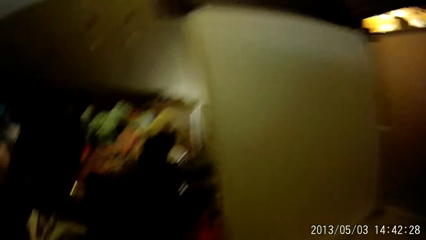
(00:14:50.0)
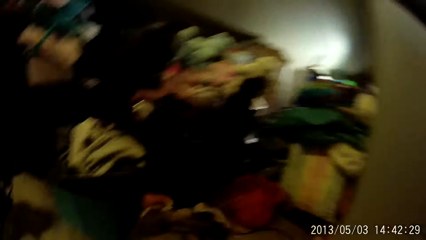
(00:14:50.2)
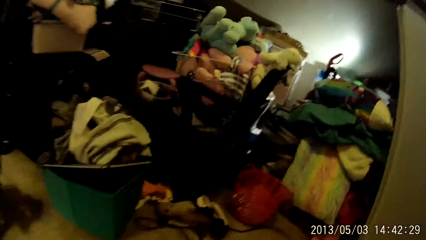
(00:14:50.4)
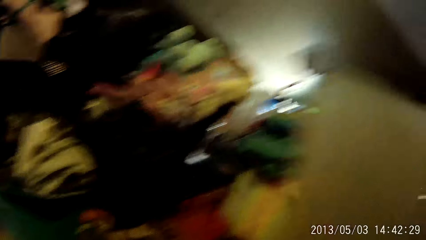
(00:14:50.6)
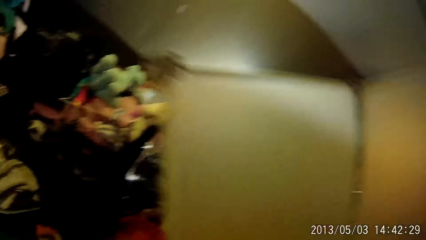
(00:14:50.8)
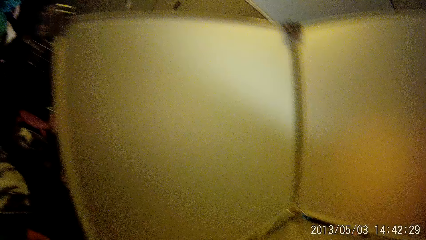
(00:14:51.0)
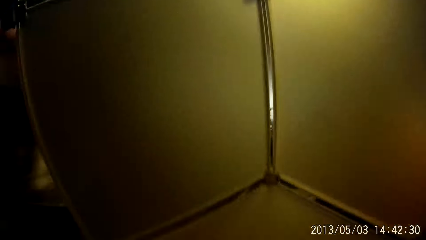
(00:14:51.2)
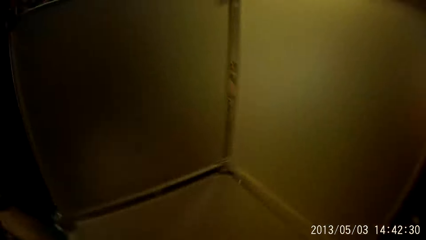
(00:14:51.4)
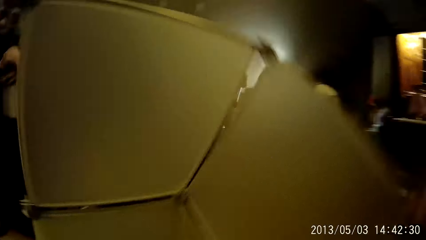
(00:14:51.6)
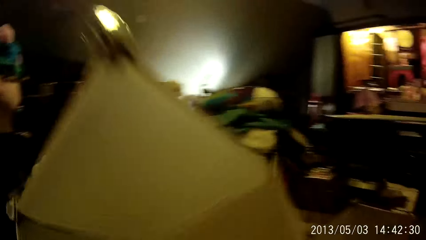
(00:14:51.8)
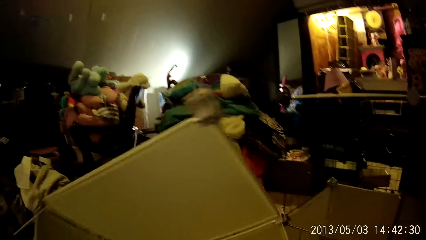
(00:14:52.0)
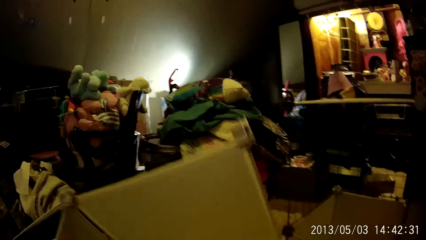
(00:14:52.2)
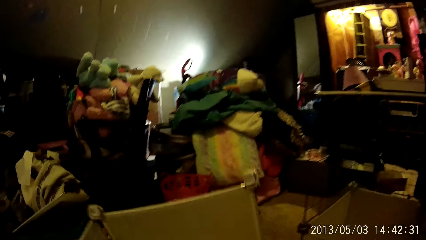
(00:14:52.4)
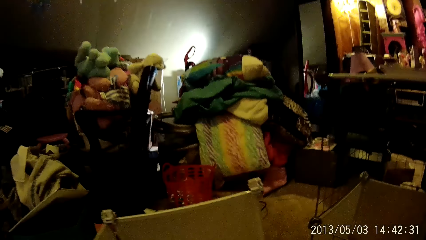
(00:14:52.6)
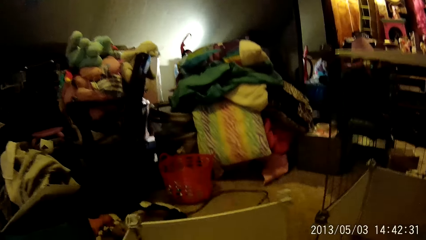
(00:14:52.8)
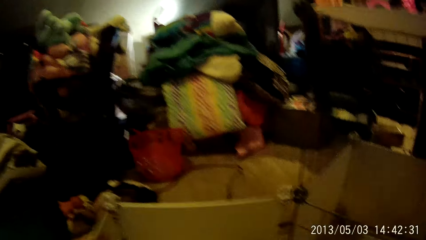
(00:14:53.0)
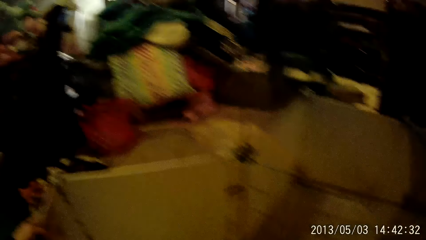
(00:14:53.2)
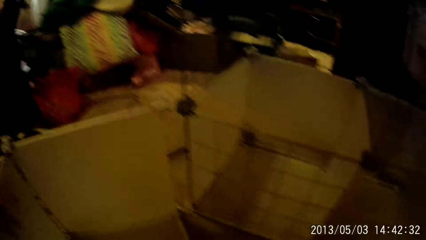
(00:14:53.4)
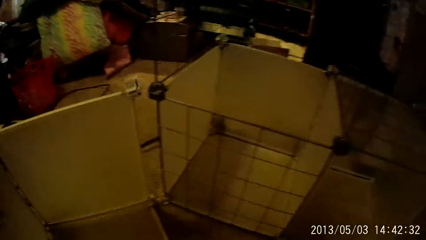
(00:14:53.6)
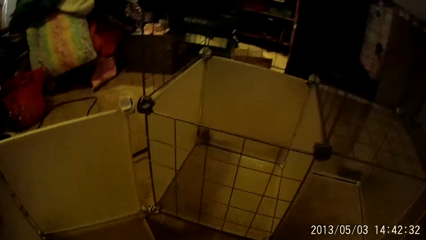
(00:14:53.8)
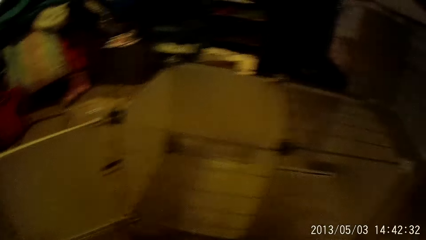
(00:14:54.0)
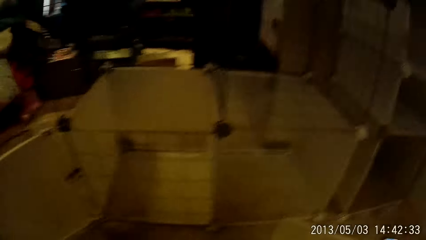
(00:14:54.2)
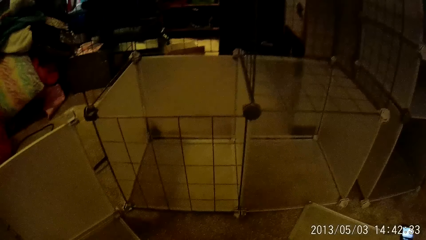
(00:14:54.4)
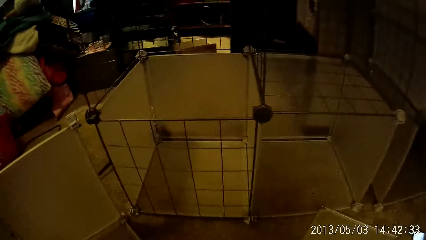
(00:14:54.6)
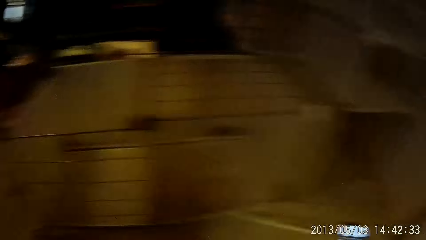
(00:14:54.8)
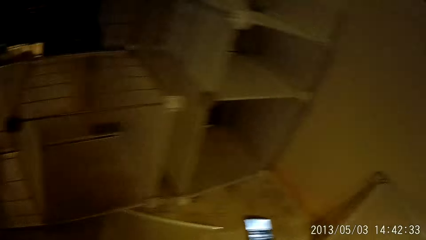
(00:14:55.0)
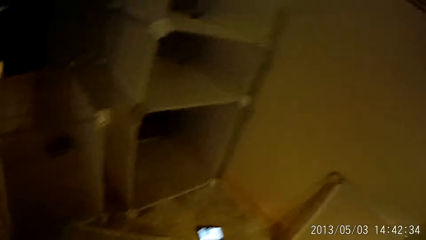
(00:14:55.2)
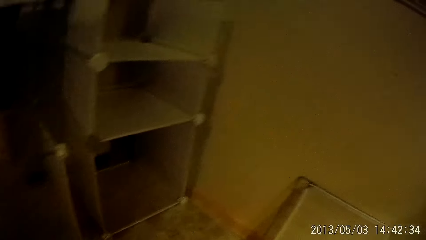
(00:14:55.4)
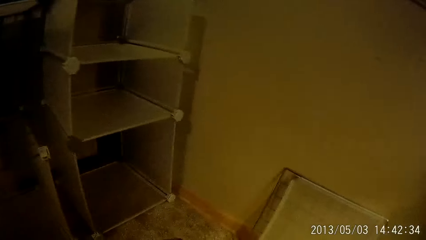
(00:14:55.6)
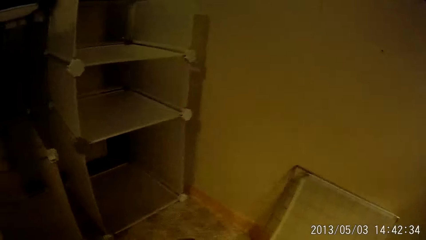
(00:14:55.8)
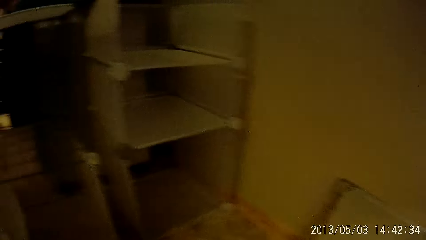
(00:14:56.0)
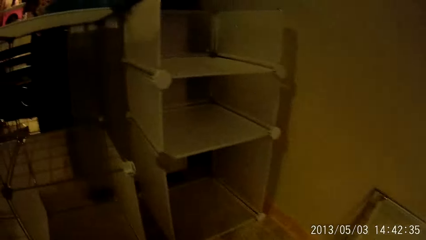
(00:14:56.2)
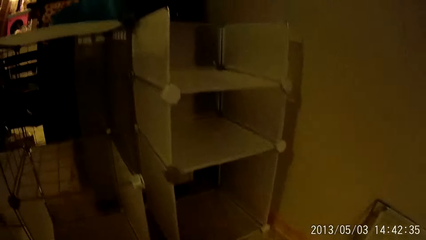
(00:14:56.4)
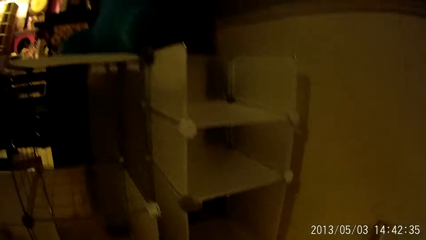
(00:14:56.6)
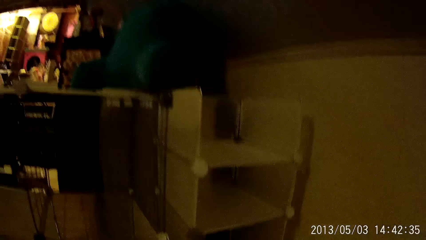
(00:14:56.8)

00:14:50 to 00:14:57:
The camera wearer puts something down. He carries the wardrobe compartment away from the top of the wardrobe to the floor with his hands.

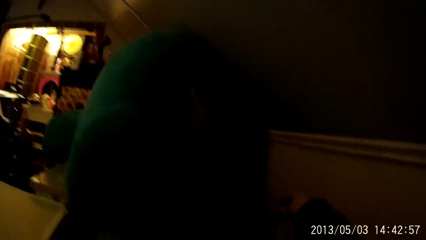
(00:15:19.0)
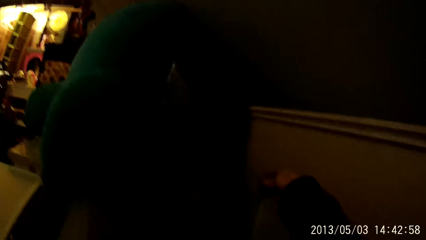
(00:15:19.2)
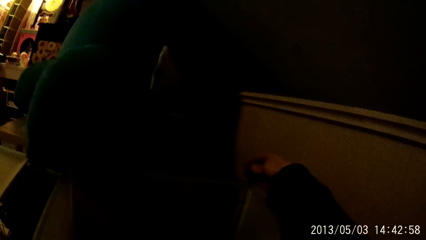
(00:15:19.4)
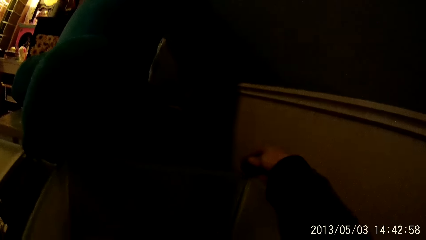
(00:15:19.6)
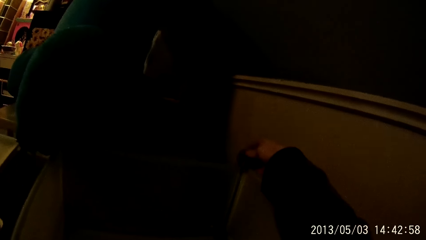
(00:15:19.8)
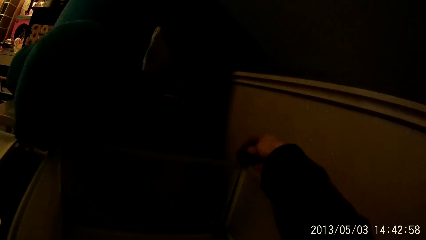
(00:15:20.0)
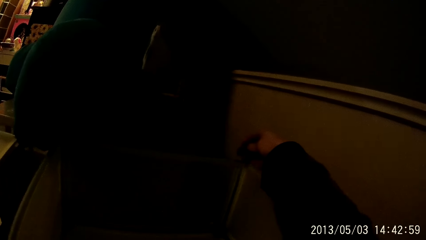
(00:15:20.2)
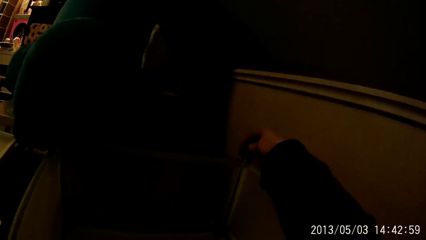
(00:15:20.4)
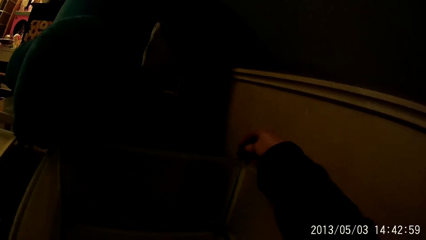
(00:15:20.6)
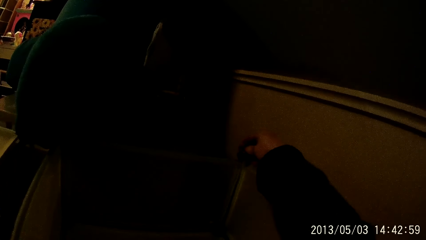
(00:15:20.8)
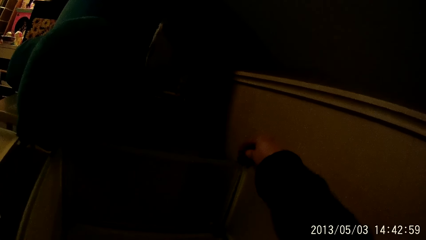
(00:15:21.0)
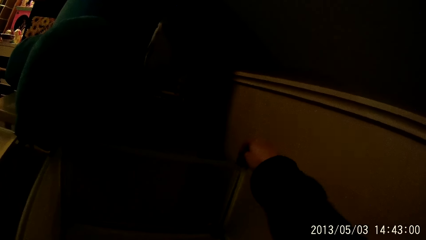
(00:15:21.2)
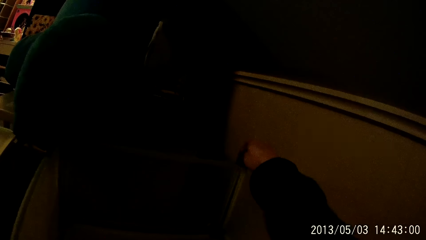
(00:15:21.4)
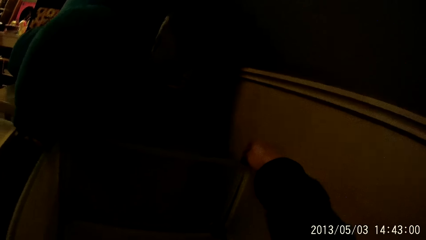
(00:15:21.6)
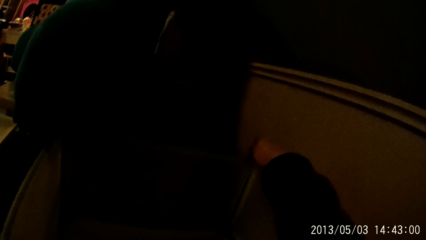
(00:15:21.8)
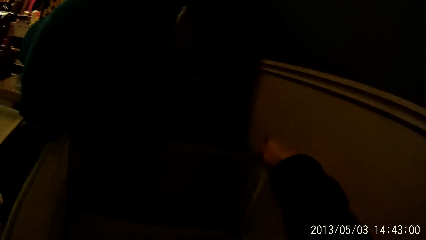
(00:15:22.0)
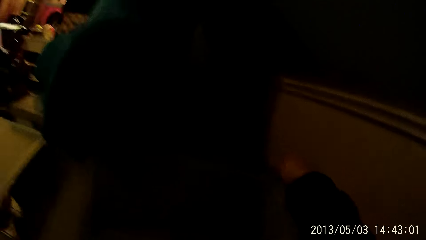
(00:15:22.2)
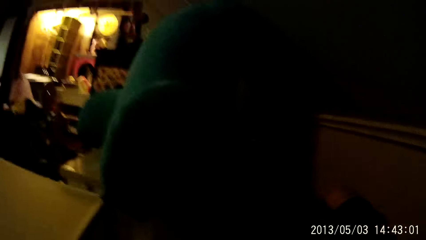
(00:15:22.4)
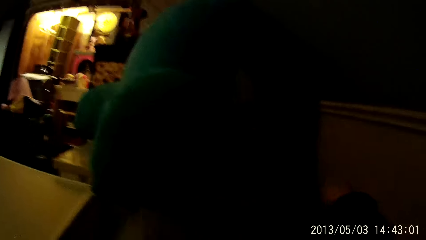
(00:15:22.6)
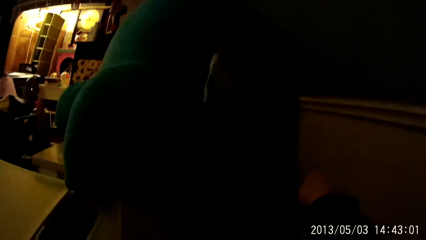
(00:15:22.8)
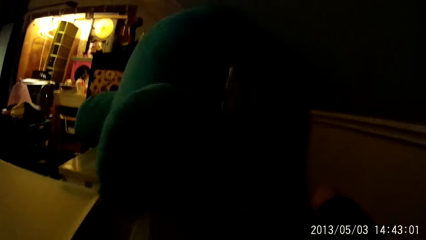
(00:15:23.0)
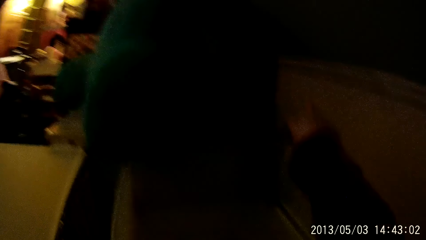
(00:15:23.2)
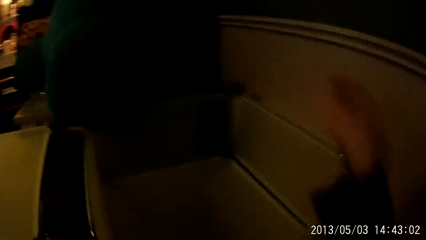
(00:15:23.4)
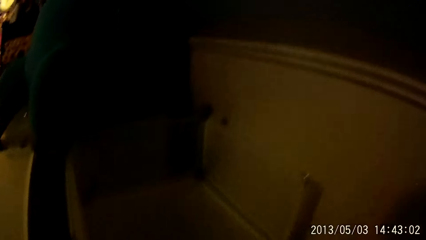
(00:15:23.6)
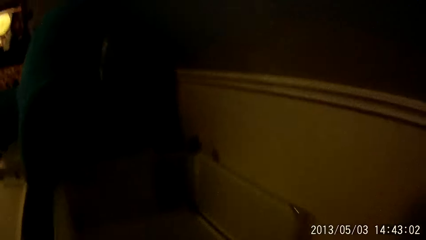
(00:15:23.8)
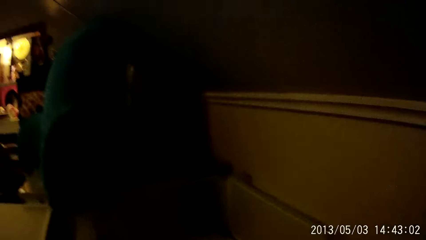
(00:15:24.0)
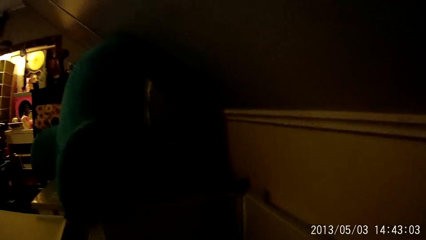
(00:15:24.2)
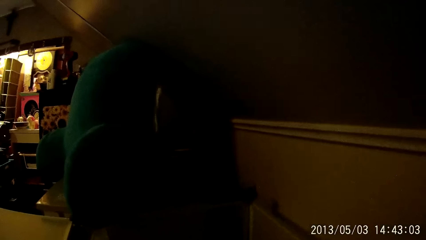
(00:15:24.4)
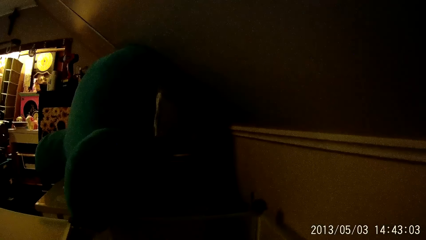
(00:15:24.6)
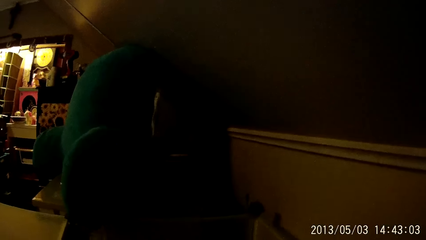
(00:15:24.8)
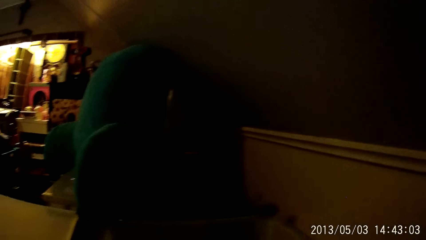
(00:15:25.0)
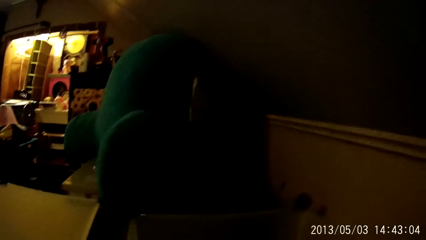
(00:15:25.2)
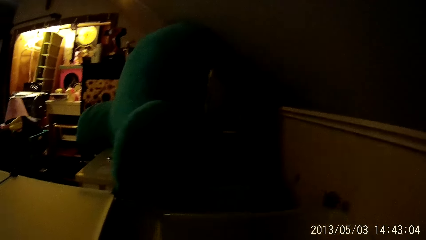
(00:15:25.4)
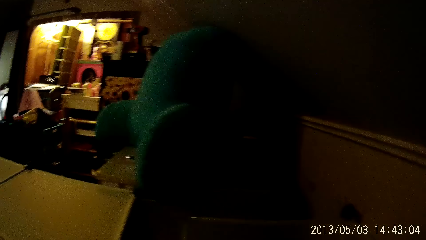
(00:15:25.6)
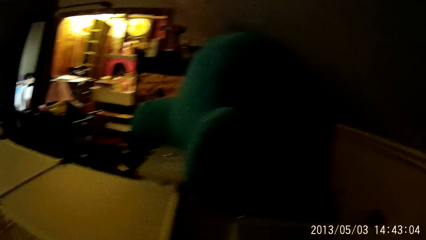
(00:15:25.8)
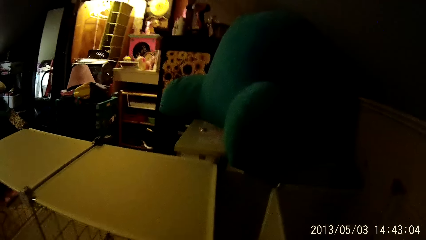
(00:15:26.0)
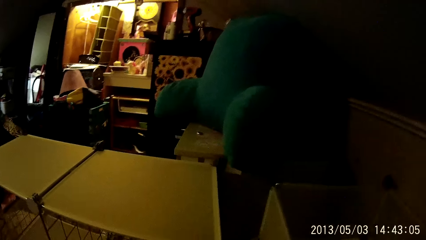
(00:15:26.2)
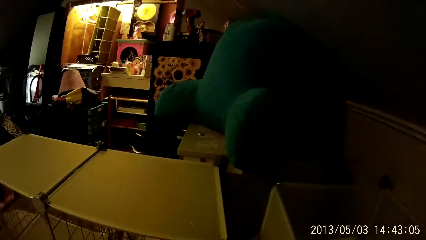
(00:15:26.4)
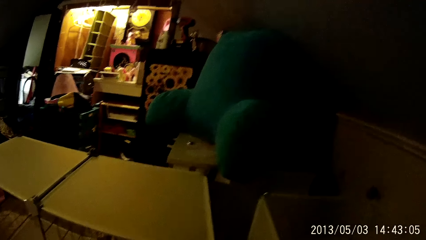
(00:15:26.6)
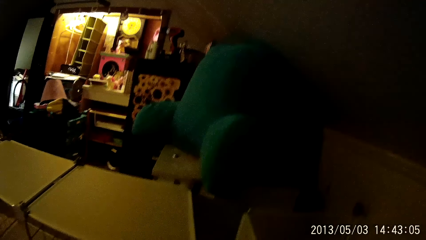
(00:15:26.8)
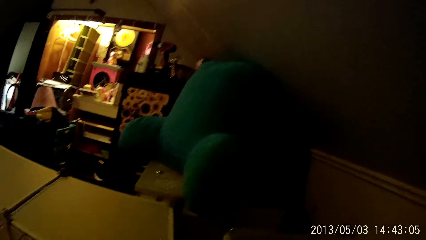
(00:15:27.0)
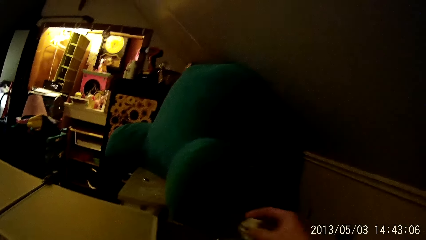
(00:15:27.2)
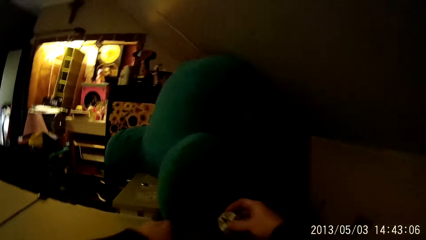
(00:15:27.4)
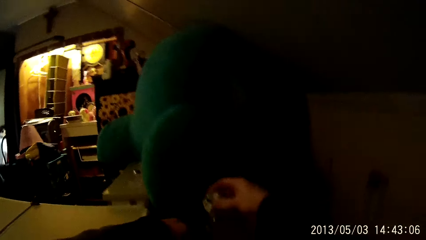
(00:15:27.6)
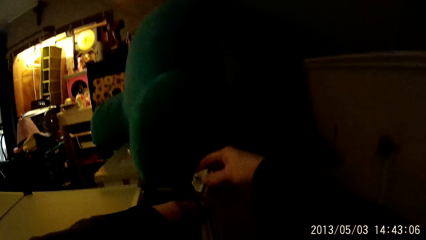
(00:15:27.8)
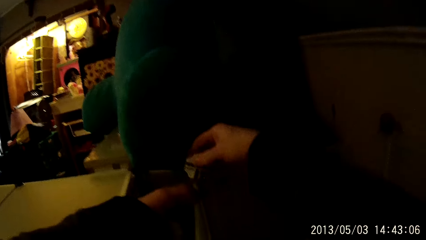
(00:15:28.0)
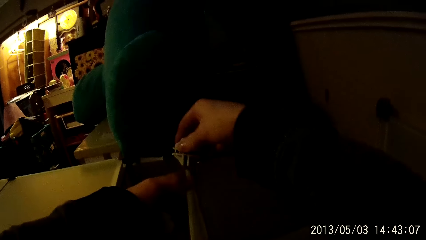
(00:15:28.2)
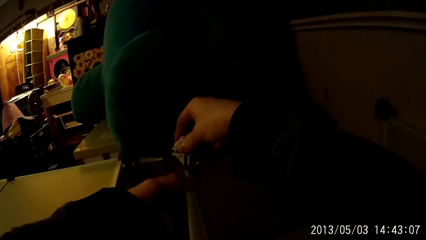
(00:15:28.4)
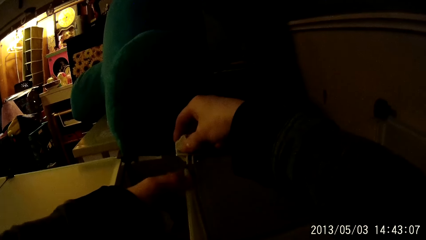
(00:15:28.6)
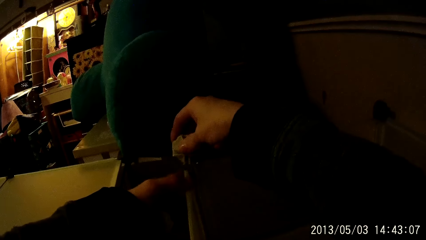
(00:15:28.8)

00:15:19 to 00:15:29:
The camera wearer adjusts something. He touches a hook on the wardrobe with his right hand. He pulls the wardrobe out with both hands. He fixes a wardrobe hook on the wardrobe with both hands.
